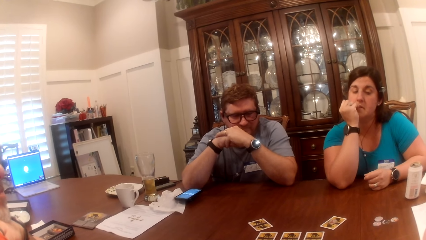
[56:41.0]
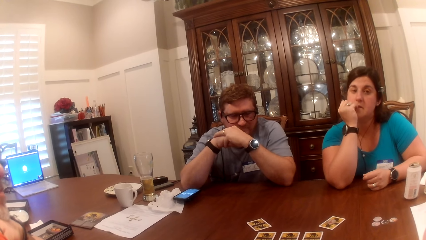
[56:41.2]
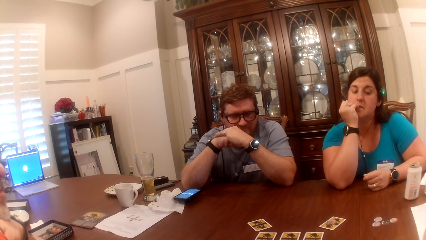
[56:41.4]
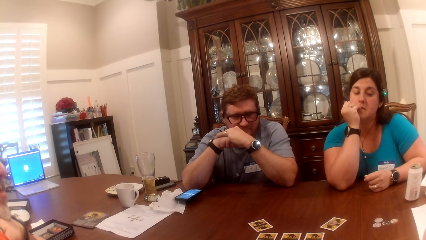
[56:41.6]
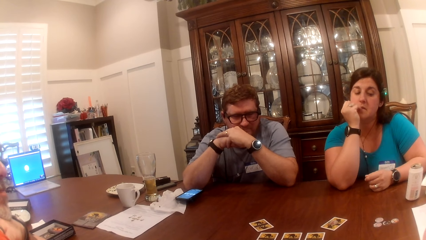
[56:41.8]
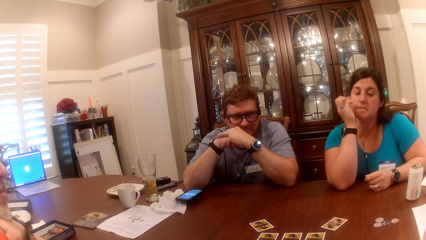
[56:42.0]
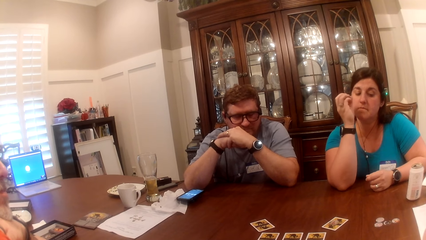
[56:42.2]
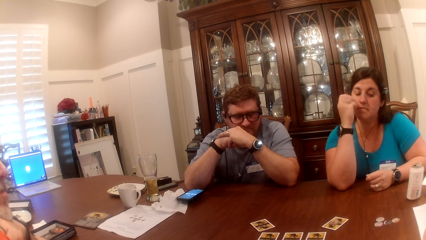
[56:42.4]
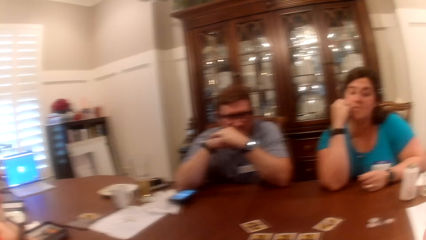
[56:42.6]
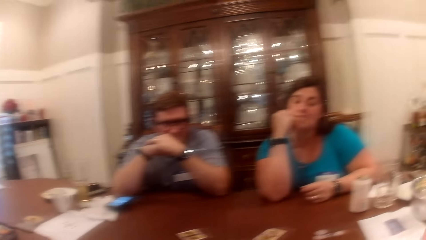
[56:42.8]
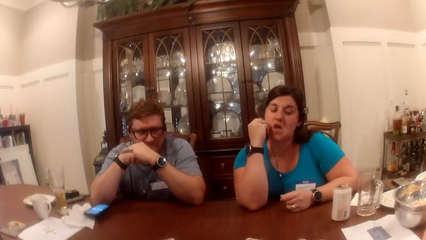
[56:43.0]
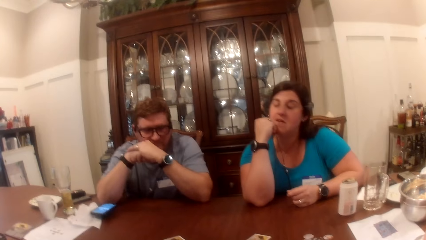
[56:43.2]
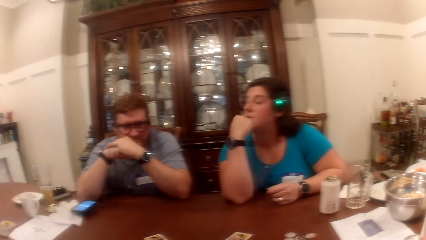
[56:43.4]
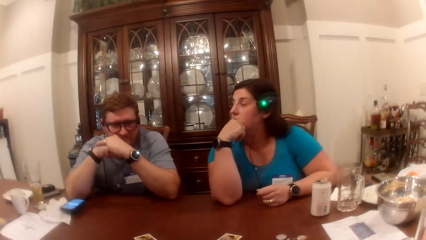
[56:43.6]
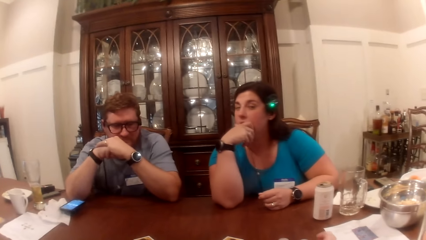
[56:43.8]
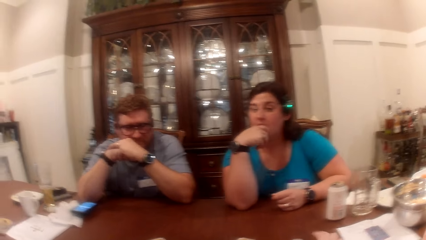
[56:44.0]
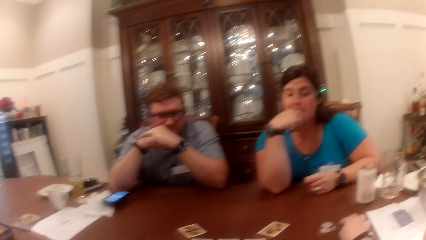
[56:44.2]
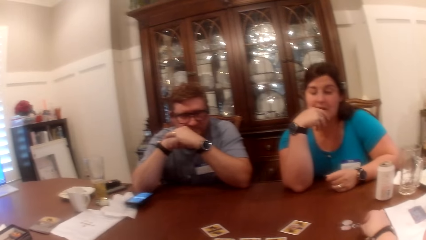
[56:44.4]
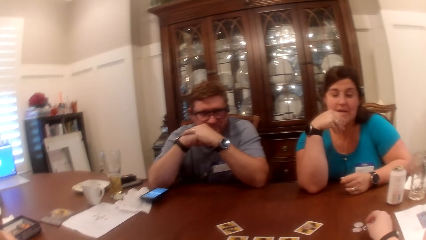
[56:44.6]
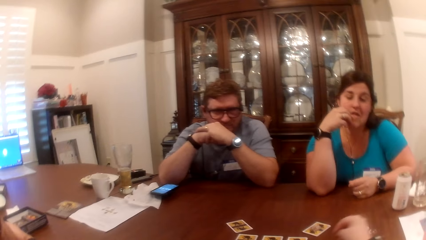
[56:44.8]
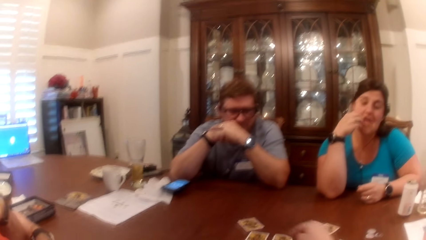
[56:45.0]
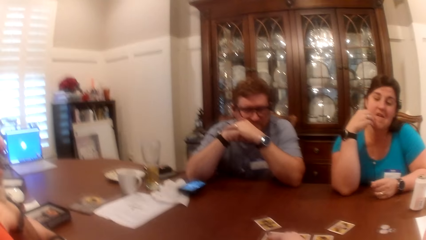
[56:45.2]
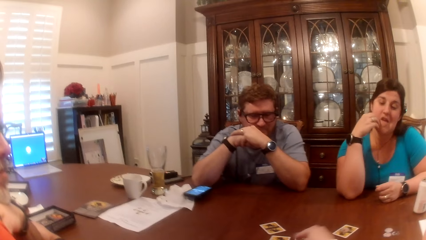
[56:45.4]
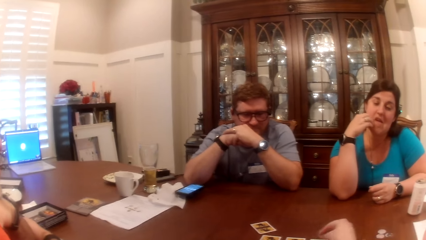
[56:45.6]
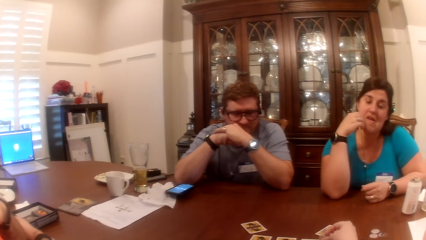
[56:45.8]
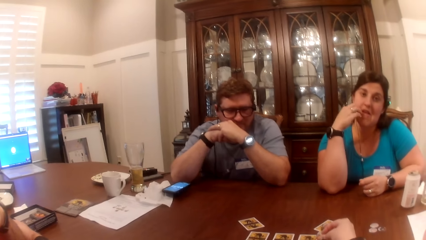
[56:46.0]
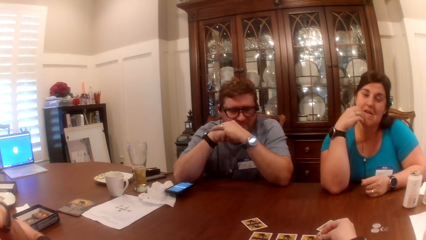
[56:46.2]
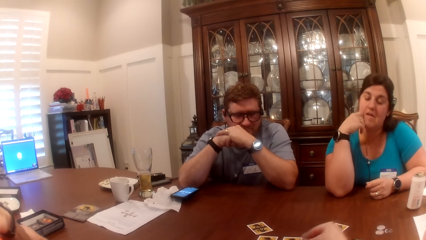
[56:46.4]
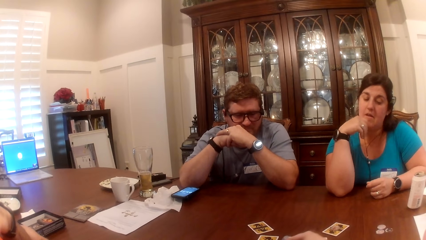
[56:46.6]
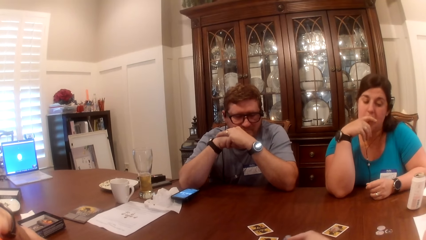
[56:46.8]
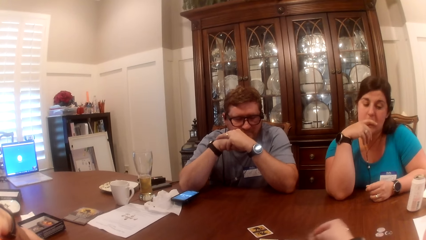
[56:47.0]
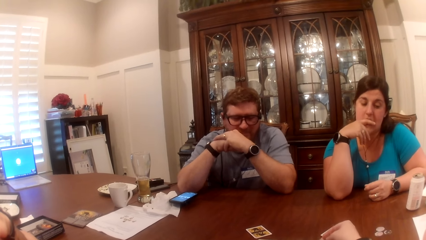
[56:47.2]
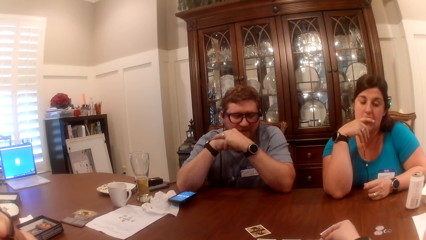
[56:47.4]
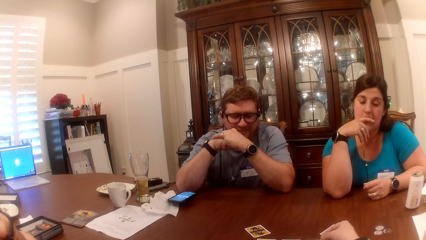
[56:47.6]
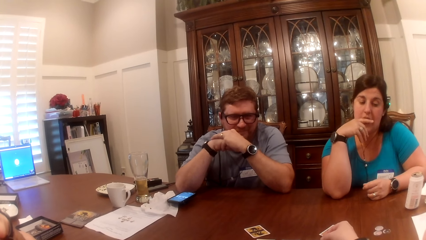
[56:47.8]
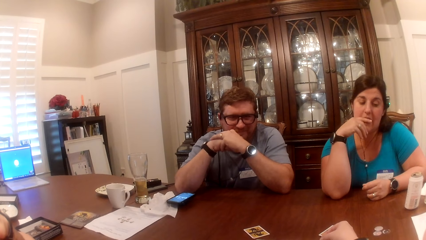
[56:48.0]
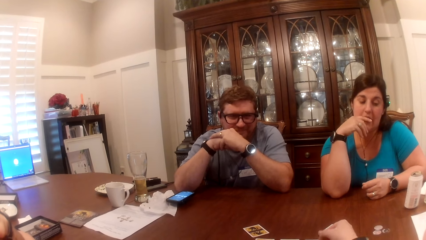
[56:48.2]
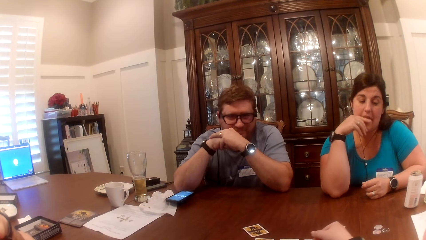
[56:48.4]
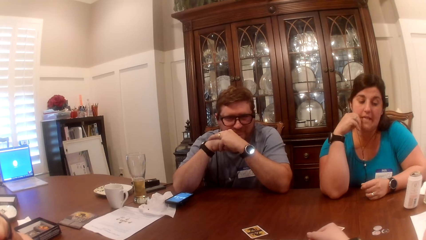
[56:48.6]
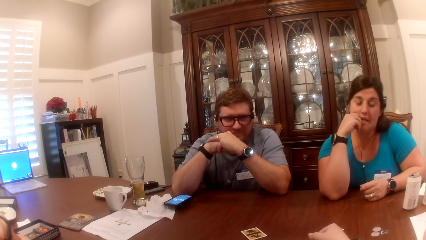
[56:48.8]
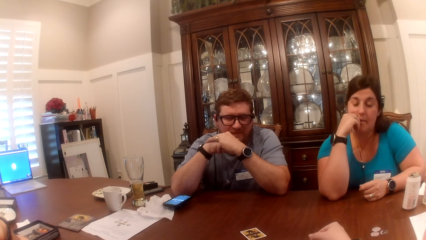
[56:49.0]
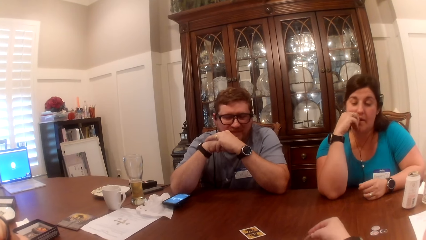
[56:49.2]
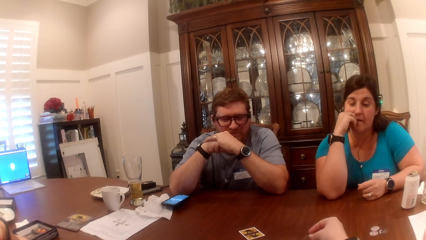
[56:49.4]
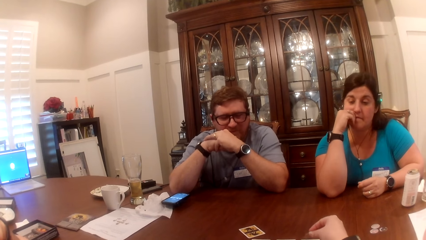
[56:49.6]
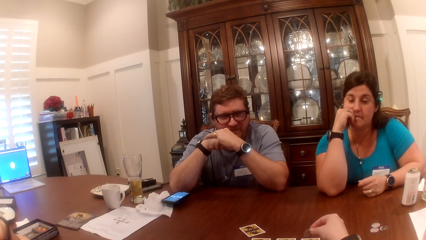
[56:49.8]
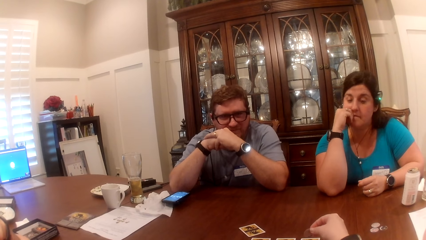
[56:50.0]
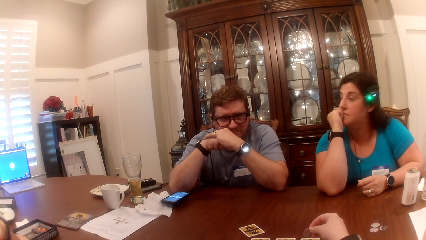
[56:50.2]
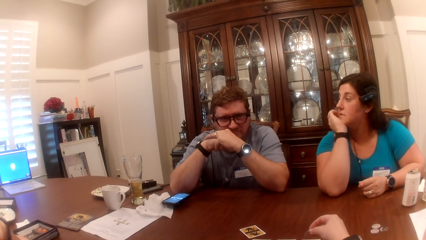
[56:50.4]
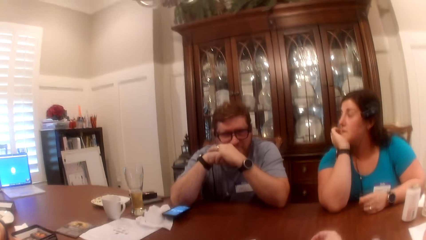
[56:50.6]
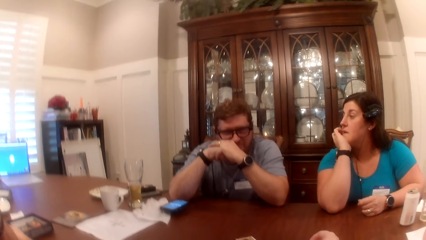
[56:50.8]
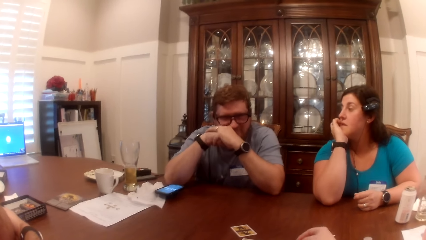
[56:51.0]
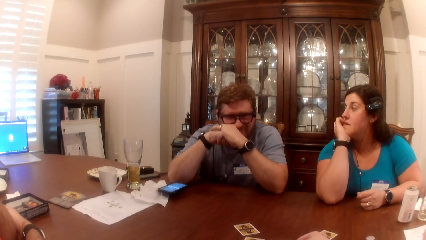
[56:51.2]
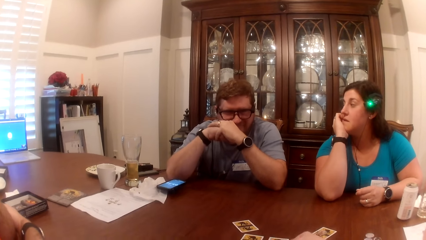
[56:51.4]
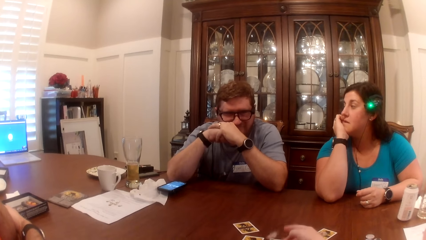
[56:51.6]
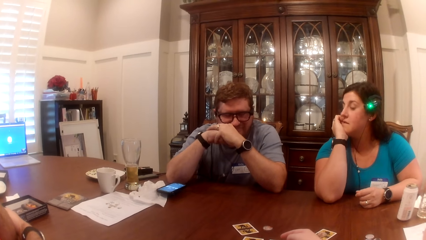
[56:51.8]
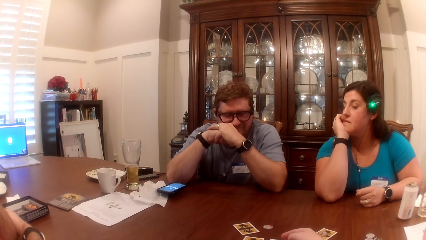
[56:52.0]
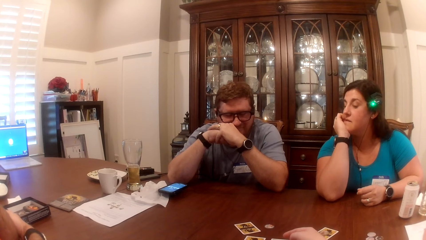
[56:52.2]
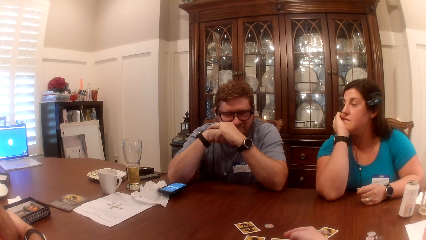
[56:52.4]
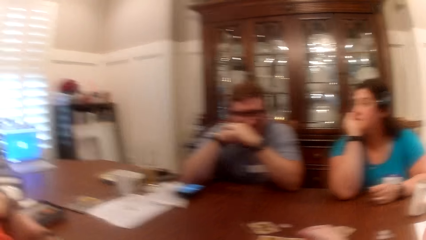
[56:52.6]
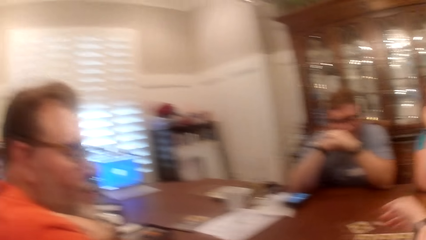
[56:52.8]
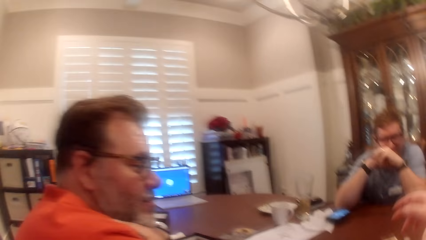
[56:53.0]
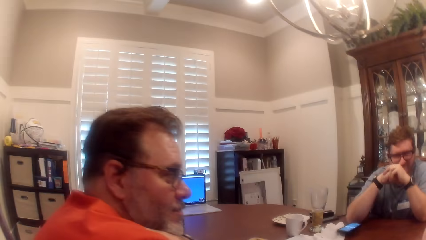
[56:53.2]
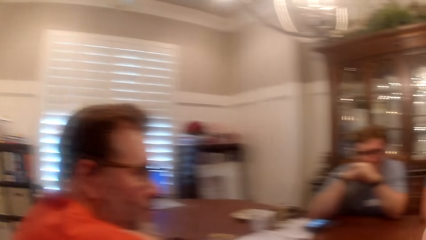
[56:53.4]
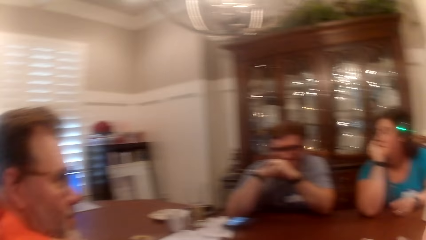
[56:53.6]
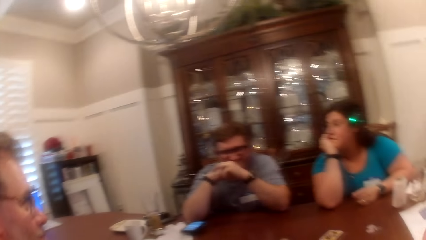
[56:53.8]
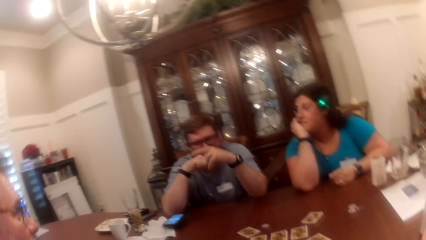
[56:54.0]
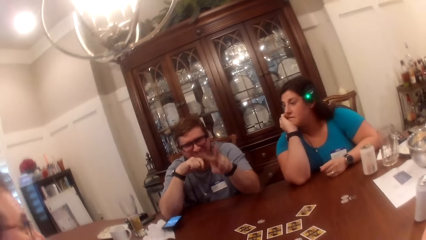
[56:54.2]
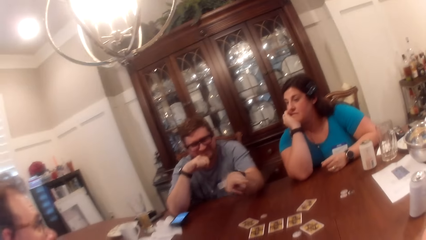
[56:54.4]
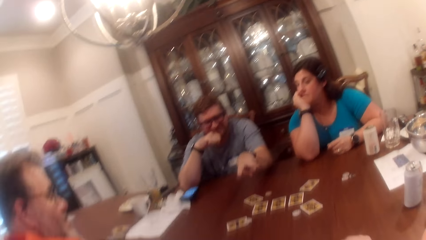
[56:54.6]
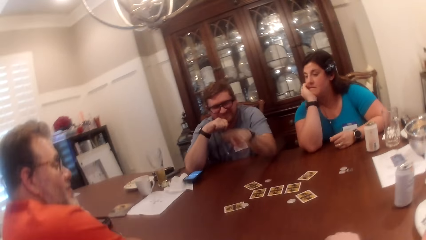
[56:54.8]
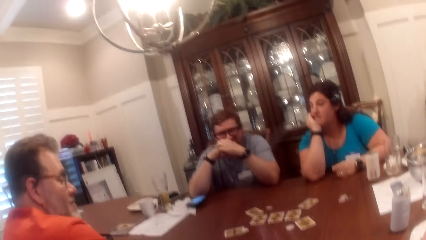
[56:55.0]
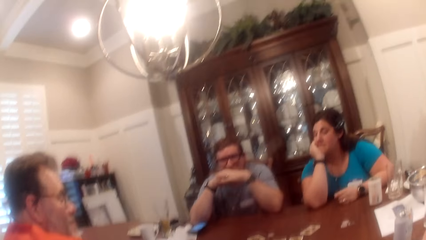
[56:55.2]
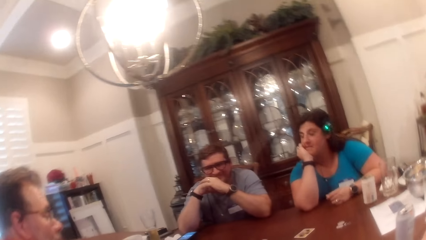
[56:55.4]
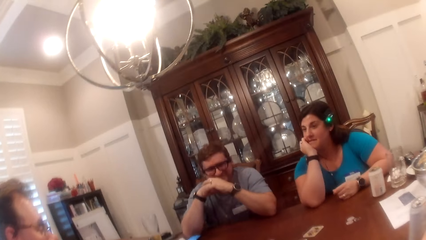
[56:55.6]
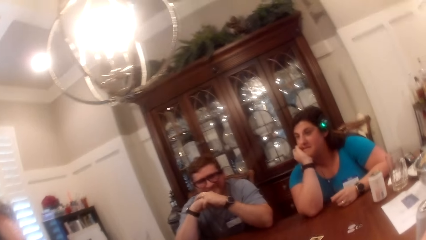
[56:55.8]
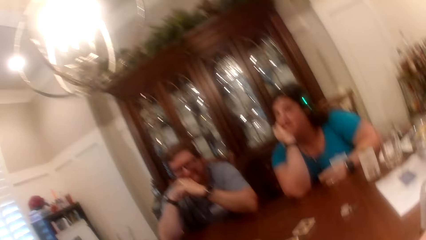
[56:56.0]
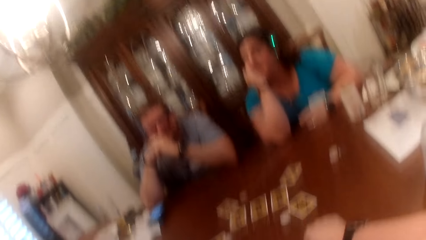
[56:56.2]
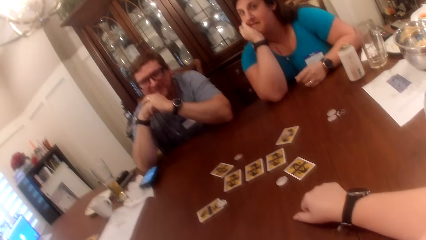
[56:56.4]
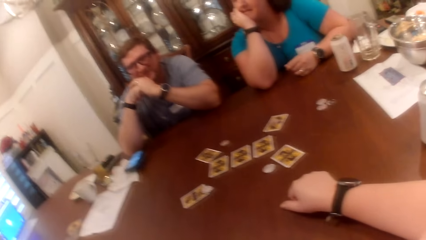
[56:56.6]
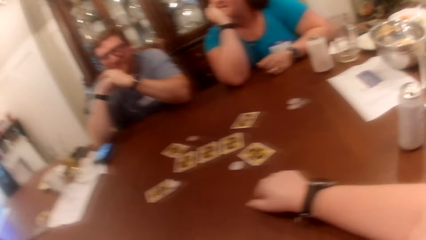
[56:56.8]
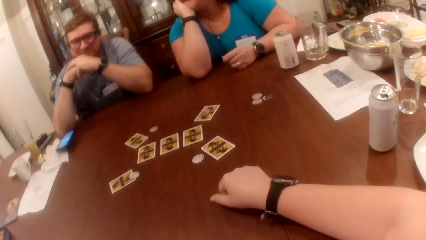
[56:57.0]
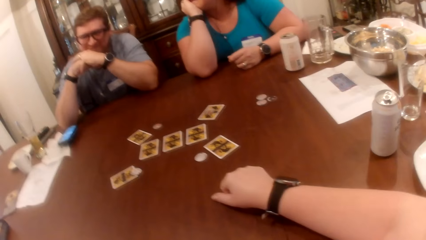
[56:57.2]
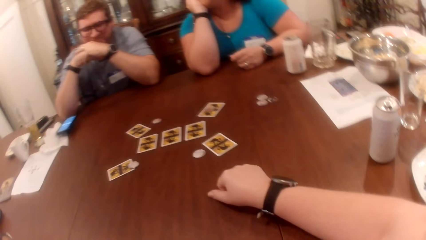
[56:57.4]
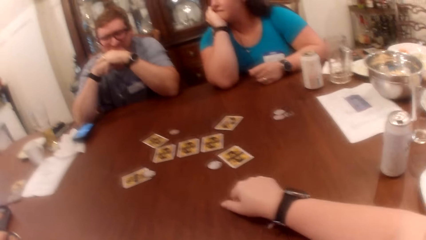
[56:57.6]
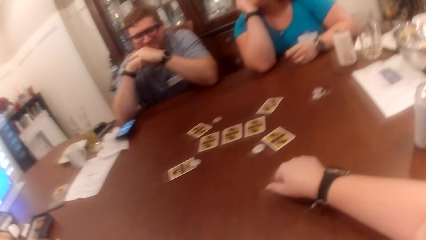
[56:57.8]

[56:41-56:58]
A woman rubs her face with her right hand. A girl talks to a man. The camera wearer takes a token from the table with her right hand. She drops the token in her right hand on the table. She takes the token from the table with her right hand. She throws the token in her right hand on the table. She places her left hand on the table.
